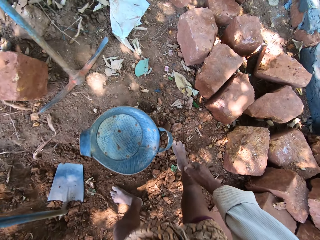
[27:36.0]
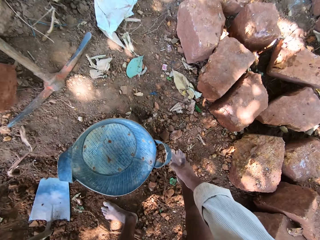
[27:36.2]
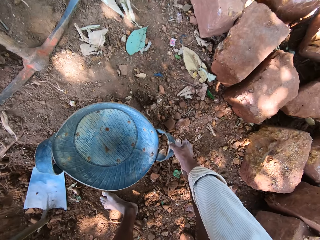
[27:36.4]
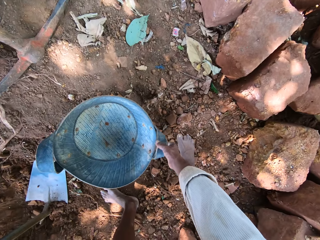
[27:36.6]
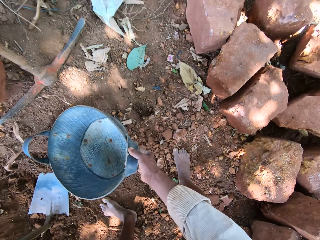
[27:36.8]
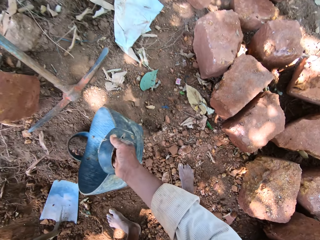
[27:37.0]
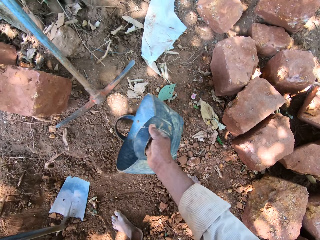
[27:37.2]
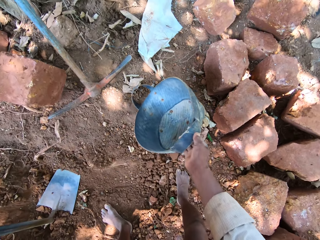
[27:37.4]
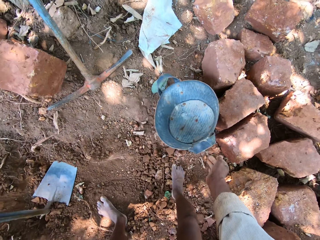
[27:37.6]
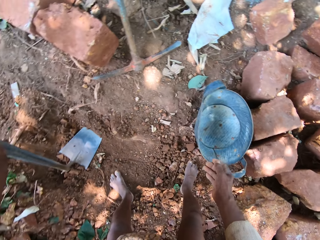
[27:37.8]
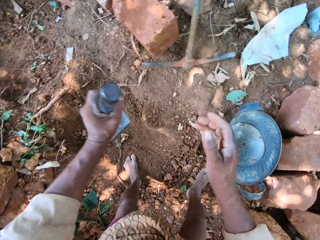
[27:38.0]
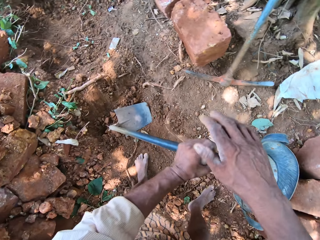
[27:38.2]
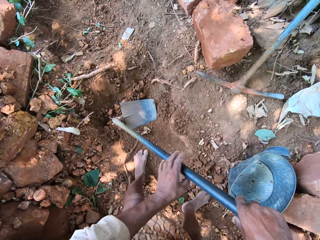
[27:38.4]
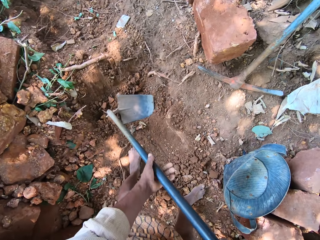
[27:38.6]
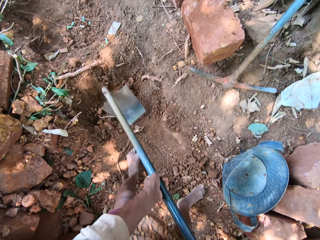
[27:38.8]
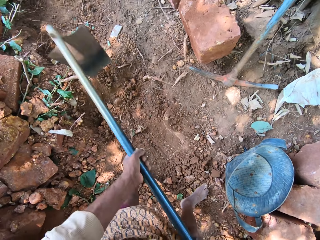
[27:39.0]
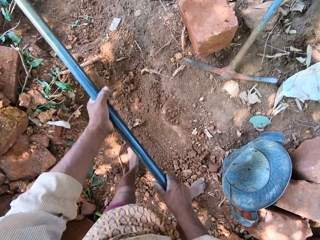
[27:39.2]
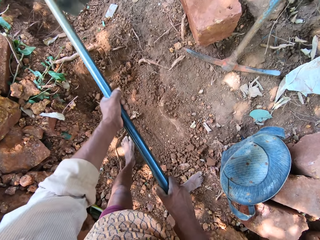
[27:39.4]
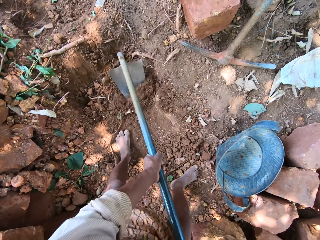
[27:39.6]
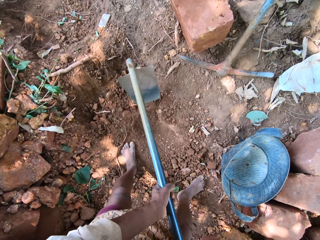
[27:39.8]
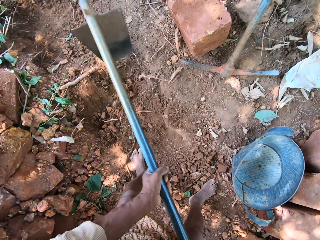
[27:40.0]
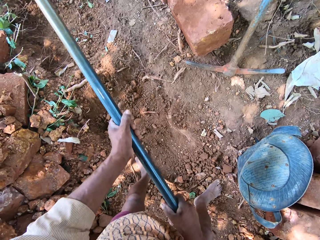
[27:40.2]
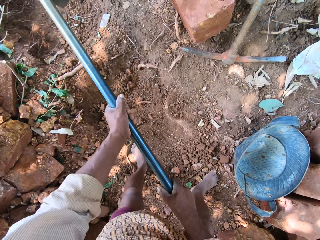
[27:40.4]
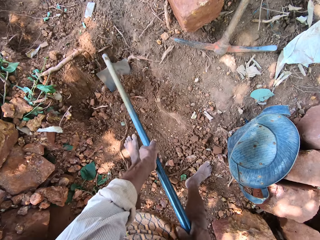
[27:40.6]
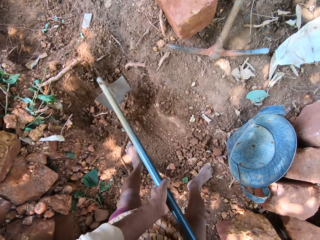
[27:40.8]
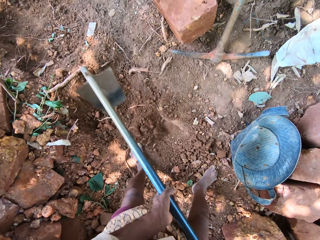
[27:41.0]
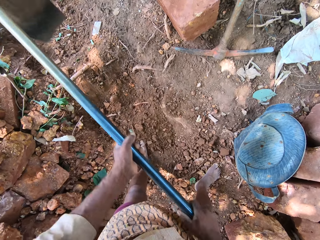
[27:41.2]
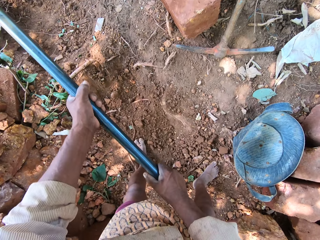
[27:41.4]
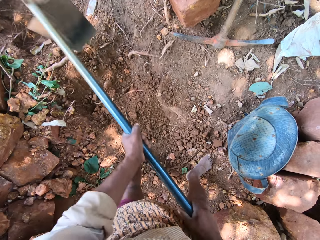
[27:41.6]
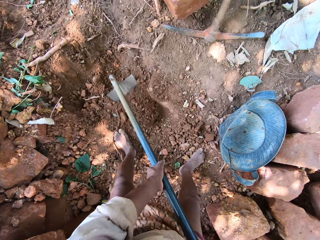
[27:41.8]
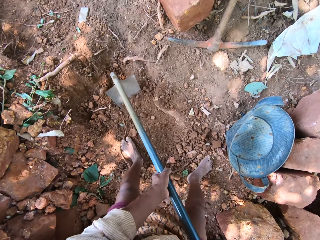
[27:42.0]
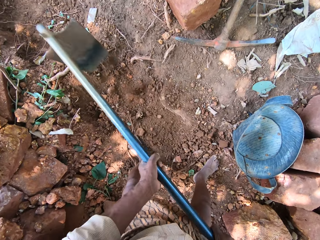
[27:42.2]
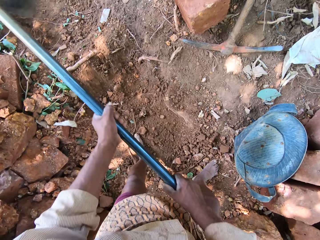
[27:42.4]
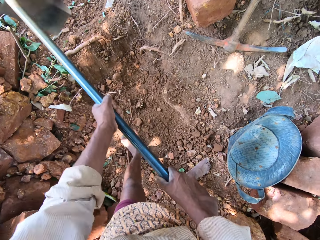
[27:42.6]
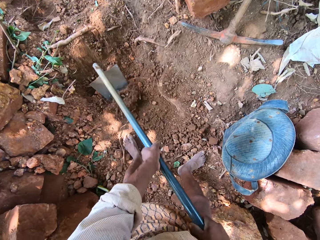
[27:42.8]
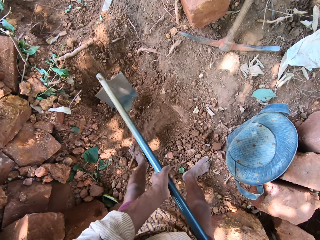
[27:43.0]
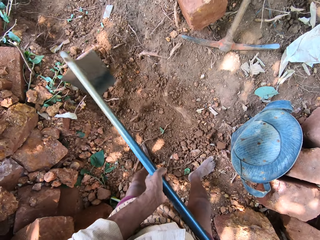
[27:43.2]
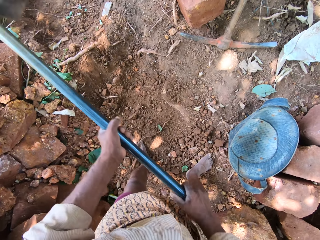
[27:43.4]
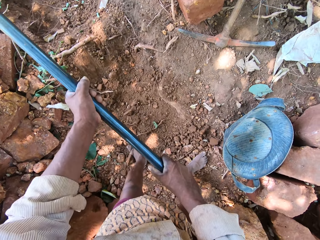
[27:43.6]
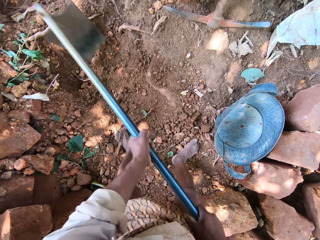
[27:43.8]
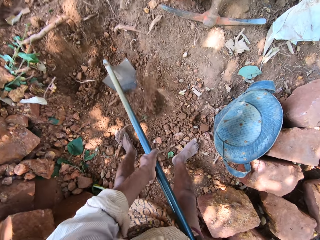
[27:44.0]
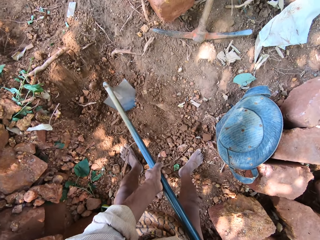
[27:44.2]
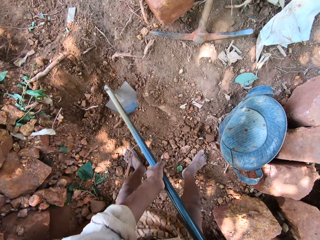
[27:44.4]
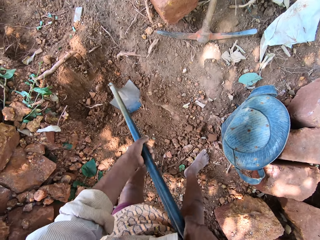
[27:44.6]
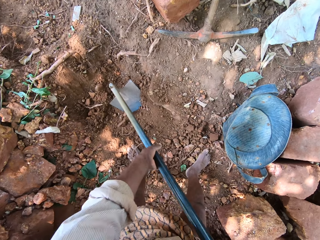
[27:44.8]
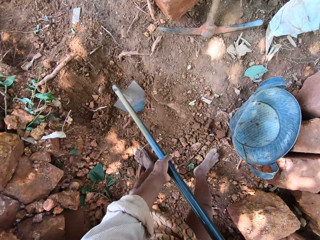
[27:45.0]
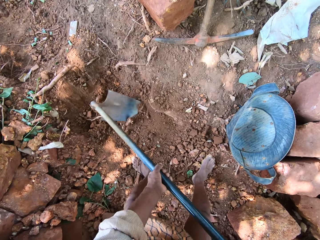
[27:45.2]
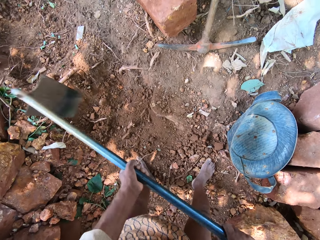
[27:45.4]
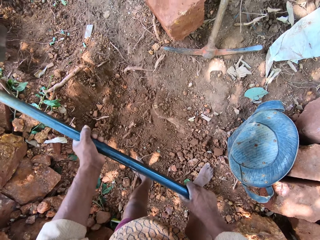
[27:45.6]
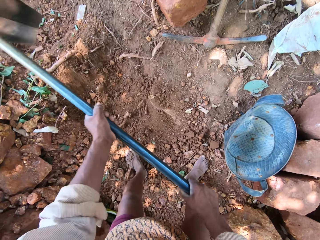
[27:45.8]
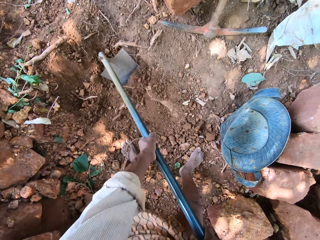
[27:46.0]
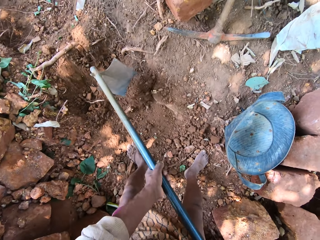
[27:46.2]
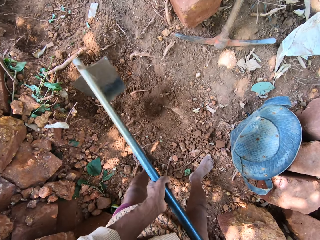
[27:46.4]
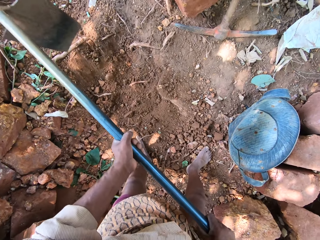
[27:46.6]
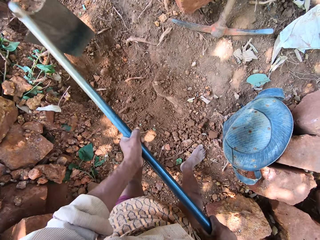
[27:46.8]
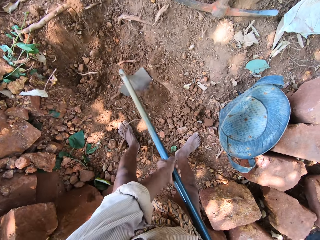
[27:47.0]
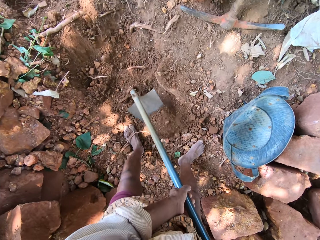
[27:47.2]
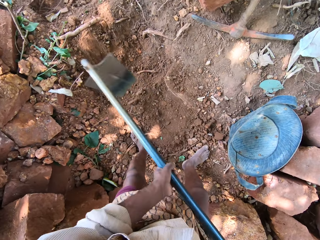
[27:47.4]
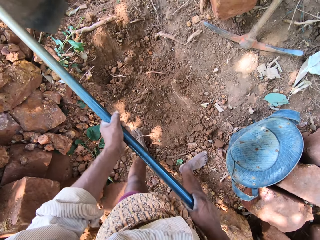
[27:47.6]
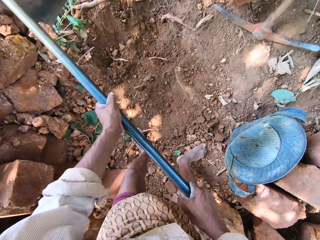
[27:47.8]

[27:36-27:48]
The camera wearer picks up the hoe from the ground. He holds the hoe on the ground with his left hand. He adjusts a bucket on the ground. He picks up a bag of coarse sand on the ground with his right hand. He drops the bag of coarse sand in his right hand on the ground. He holds the hoe with both hands. He excavates the ground with the hoe in his hands.

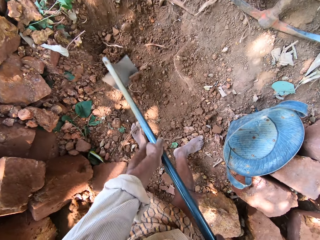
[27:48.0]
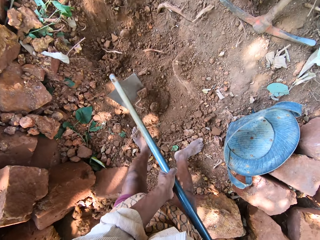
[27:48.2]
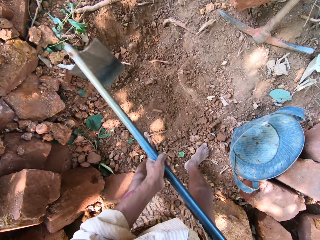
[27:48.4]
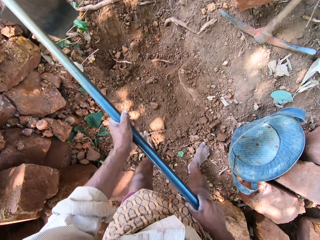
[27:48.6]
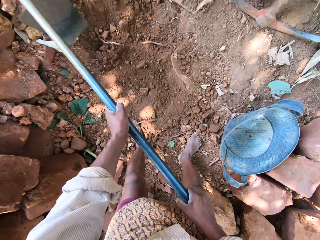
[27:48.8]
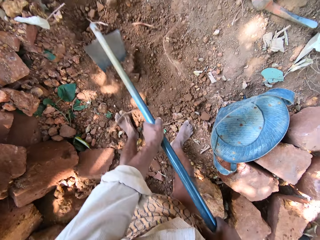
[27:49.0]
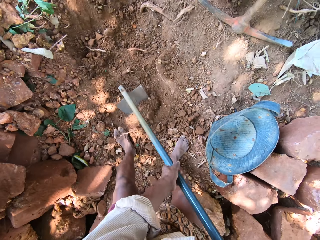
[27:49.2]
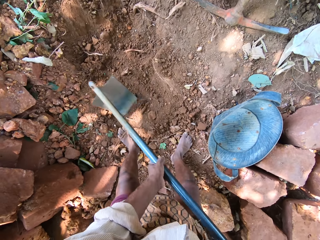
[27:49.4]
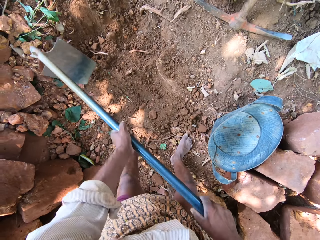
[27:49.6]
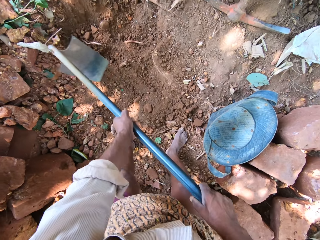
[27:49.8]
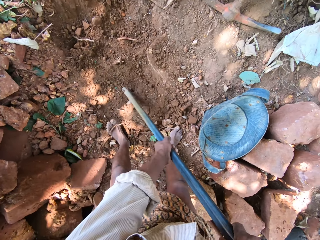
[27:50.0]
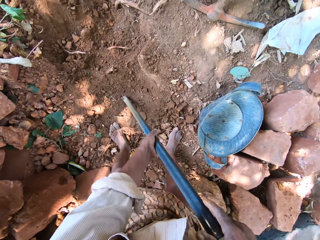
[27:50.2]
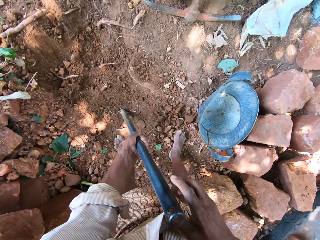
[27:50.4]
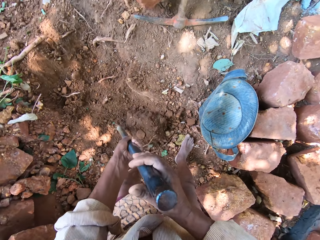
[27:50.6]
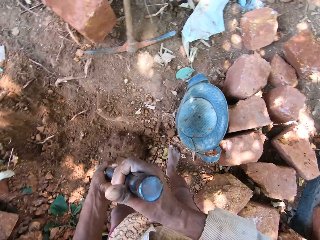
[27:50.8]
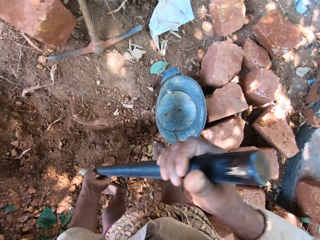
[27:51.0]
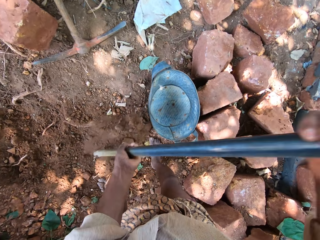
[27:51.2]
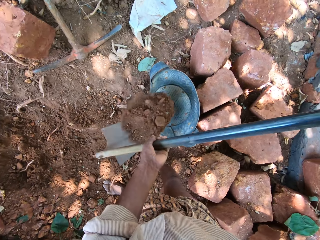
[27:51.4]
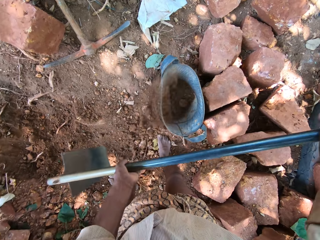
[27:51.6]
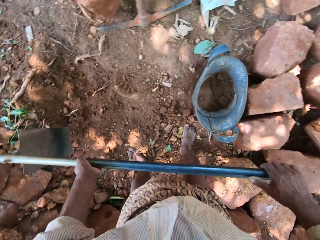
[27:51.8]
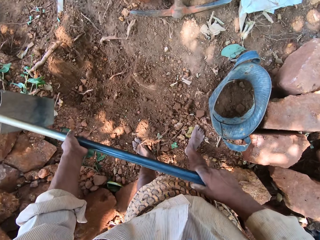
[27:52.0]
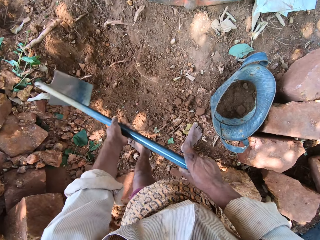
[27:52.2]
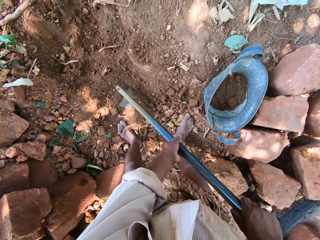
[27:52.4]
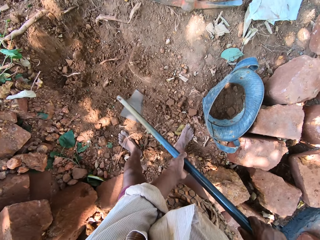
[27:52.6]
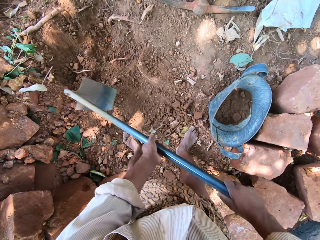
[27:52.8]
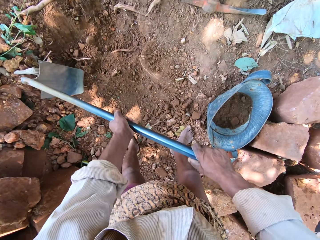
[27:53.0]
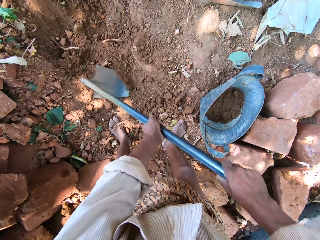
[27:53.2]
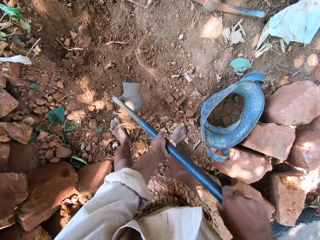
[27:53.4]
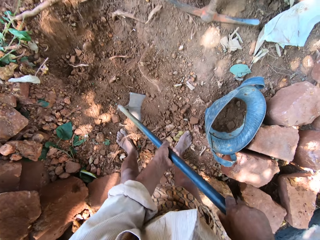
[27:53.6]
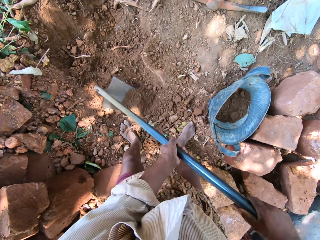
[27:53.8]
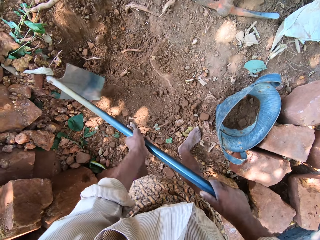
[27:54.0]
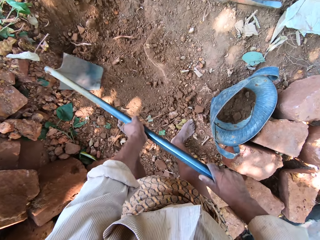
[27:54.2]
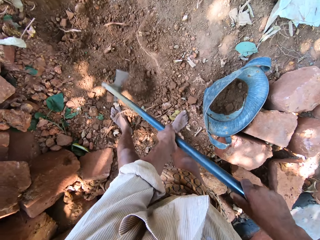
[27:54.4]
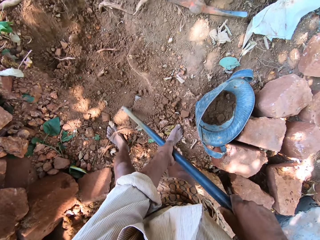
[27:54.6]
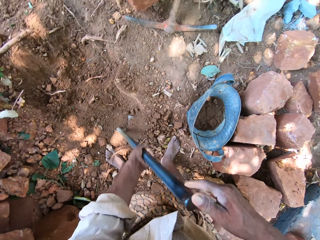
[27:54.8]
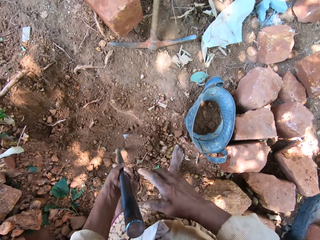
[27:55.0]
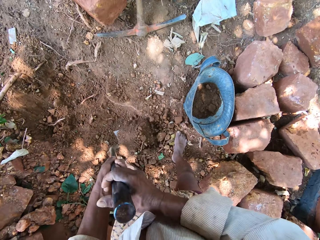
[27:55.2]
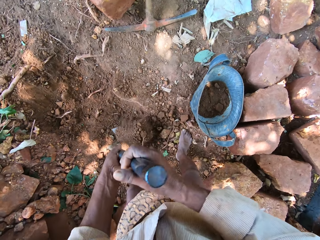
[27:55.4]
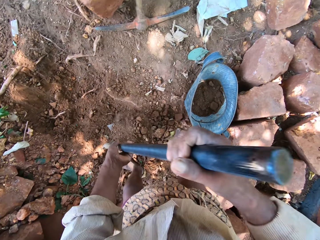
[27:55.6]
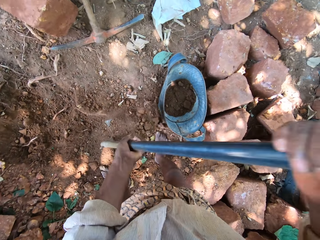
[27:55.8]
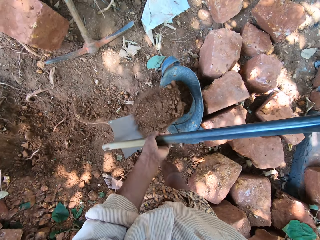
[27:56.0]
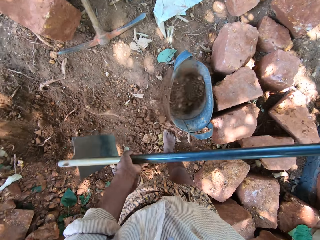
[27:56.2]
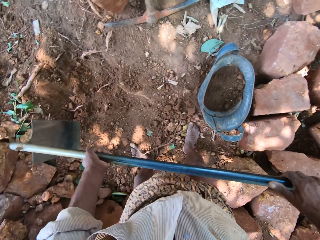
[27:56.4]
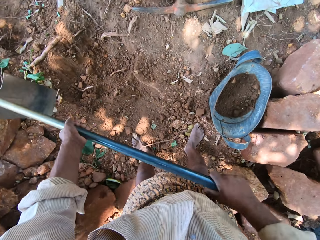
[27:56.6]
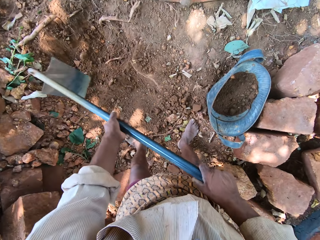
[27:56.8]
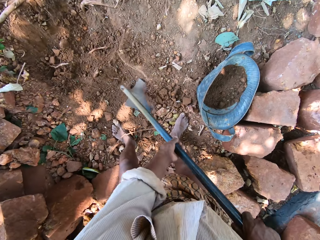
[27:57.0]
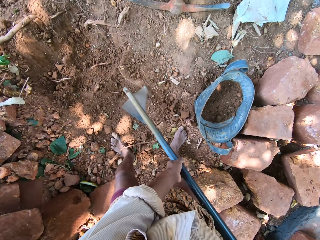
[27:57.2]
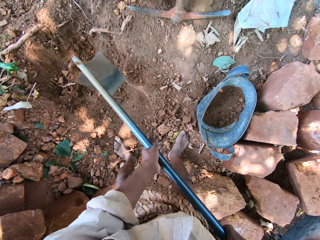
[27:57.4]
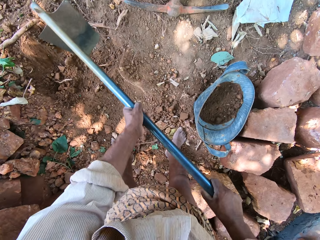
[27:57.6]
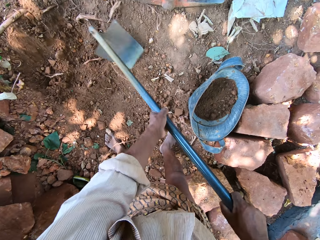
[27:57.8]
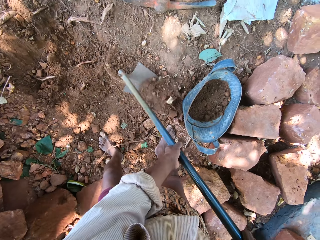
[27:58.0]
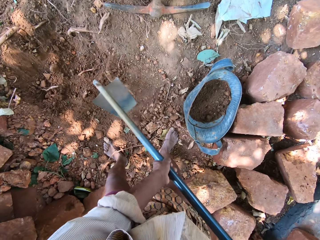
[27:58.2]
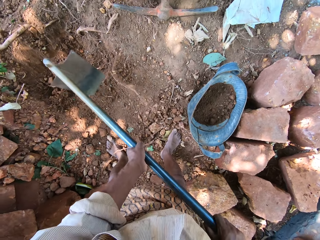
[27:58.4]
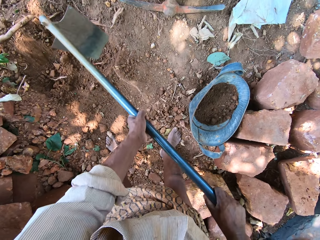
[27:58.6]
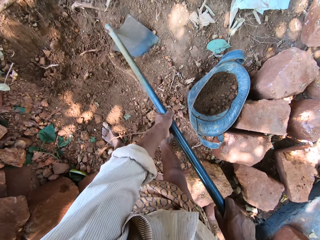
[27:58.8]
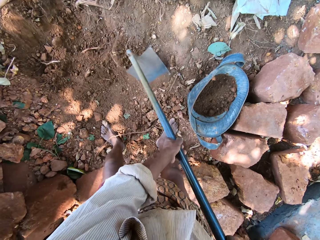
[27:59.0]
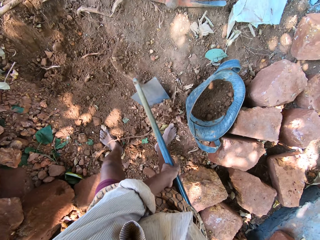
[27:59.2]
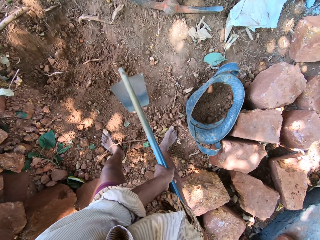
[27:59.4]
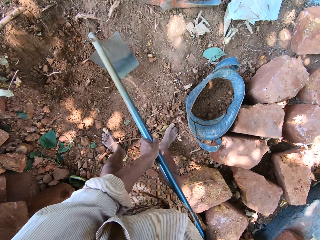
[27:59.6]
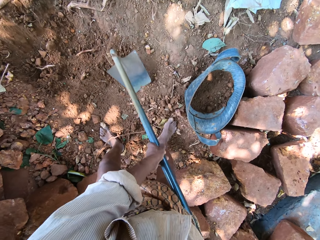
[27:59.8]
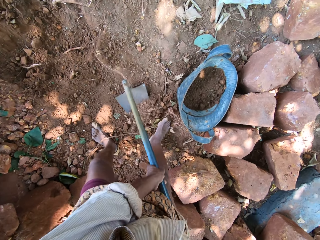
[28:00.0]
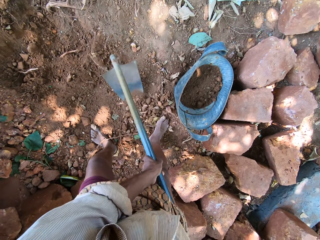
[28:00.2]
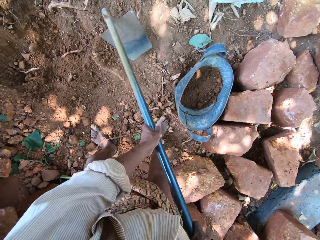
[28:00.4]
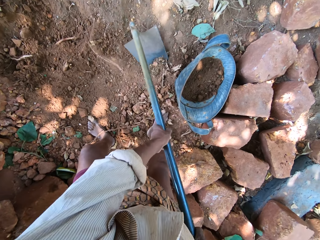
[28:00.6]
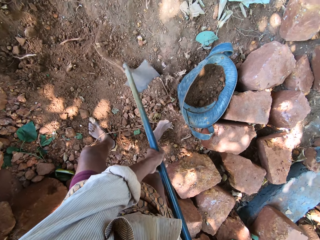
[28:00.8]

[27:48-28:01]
The camera wearer scoops coarse sand from the ground with the hoe in his hands. He dumps the coarse sand in the hoe in his hands into the bag of coarse sand on the ground. He excavates the ground with the hoe in his hands. He scoops coarse sand from the ground with the hoe in his hands. He dumps the coarse sand in the hoe in his hands into the bag of coarse sand on the ground. He excavates the ground with the hoe in his hands.
